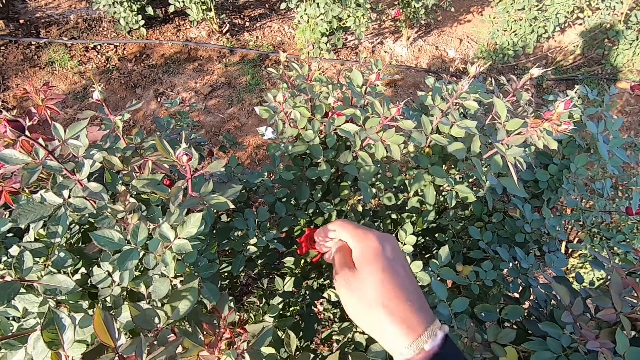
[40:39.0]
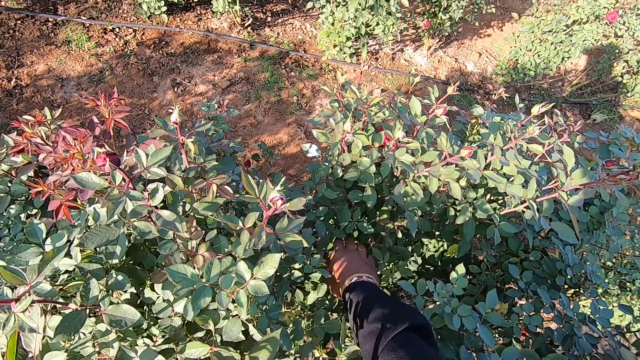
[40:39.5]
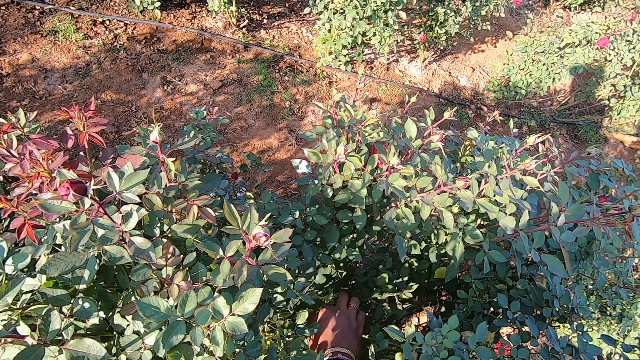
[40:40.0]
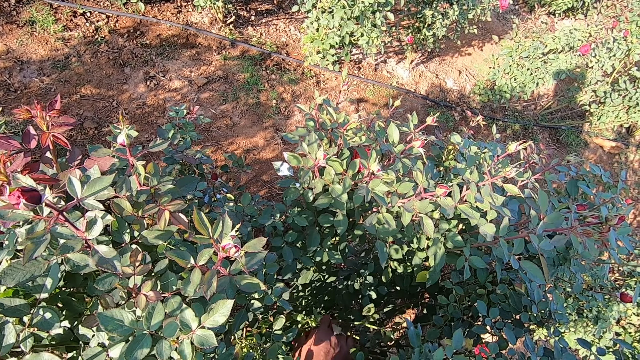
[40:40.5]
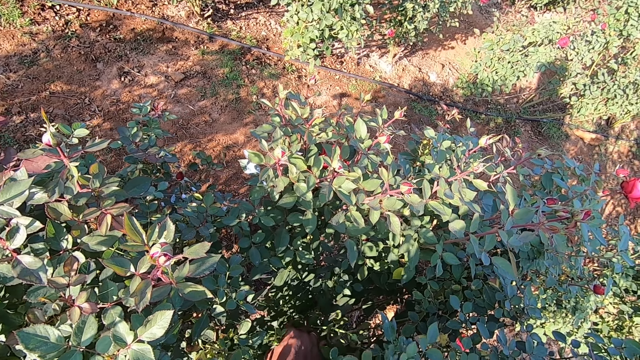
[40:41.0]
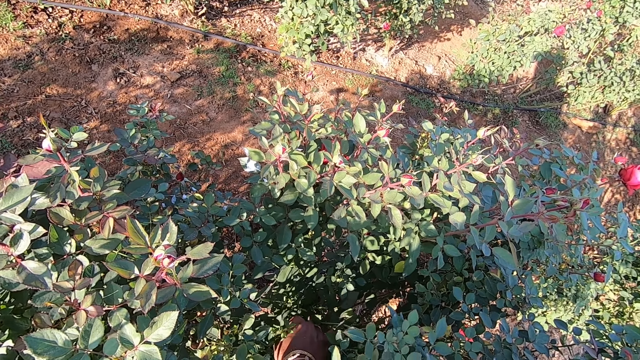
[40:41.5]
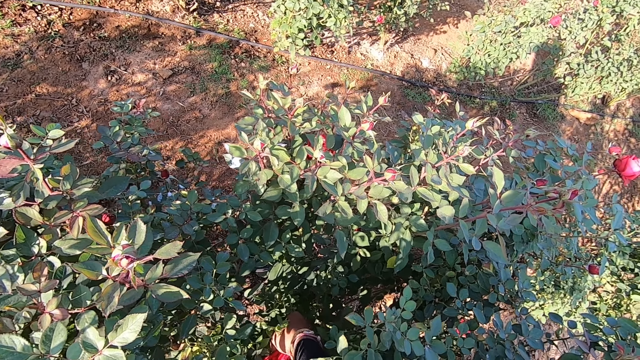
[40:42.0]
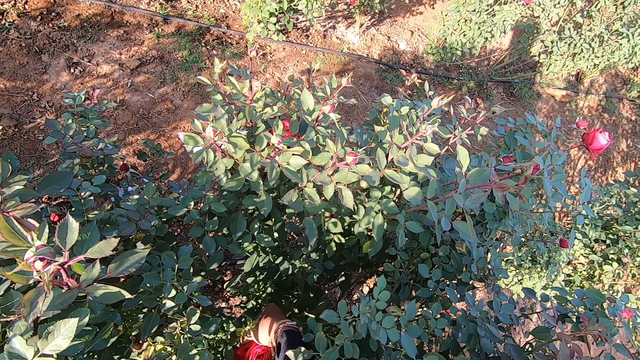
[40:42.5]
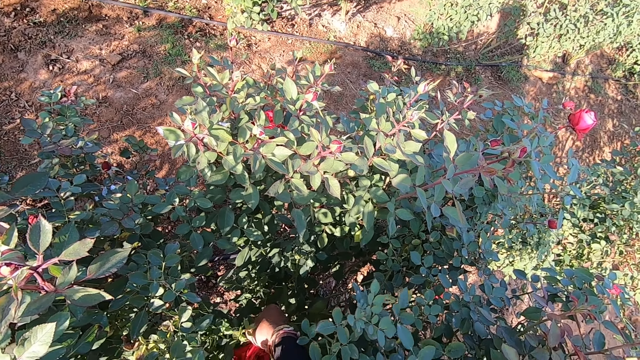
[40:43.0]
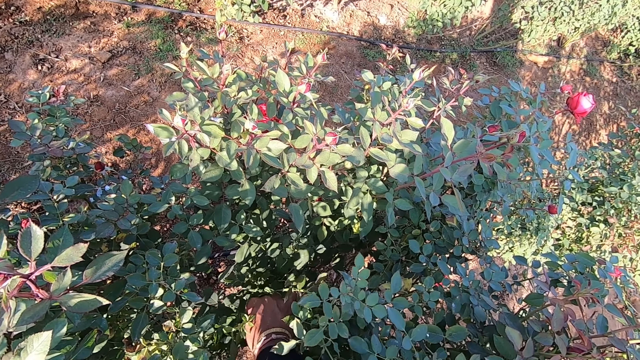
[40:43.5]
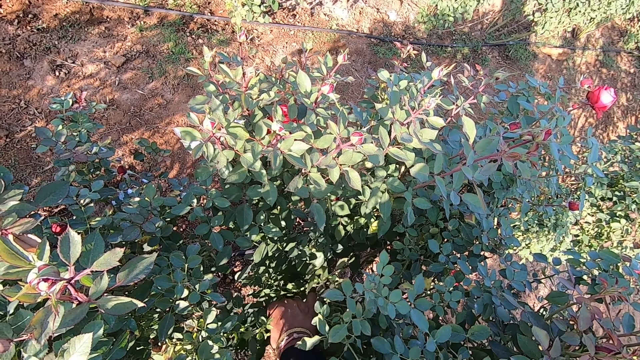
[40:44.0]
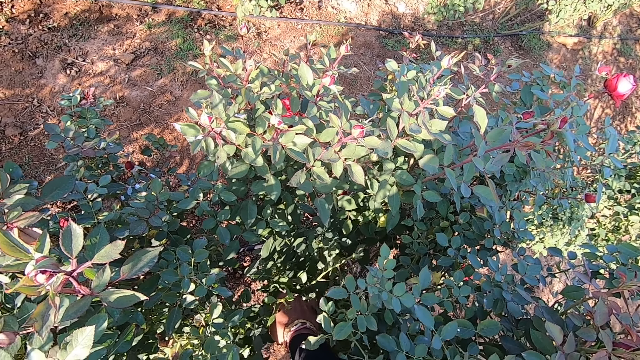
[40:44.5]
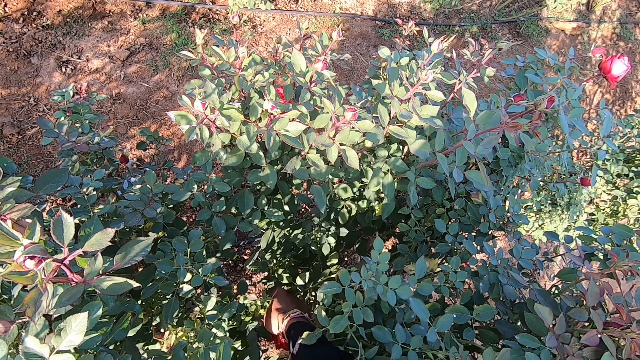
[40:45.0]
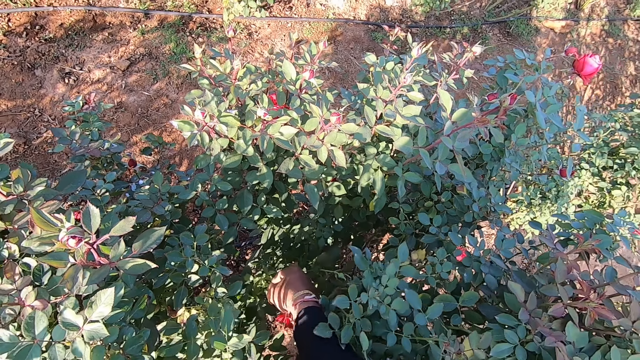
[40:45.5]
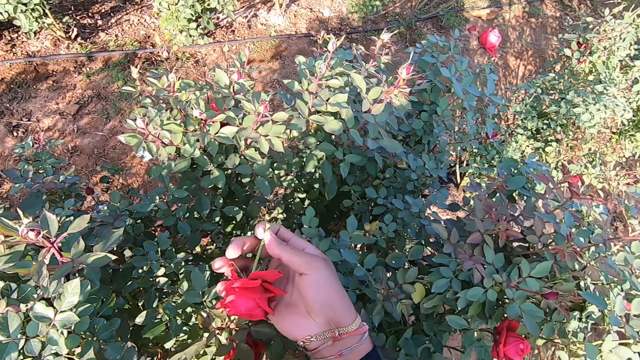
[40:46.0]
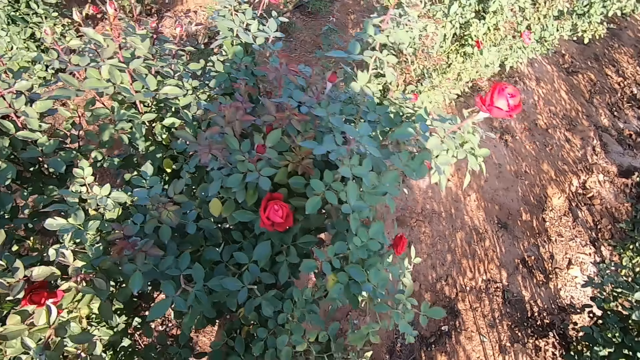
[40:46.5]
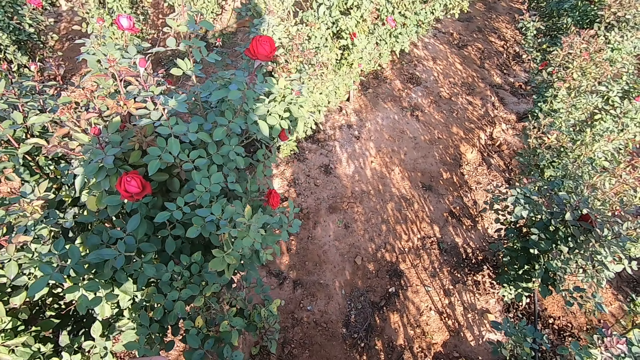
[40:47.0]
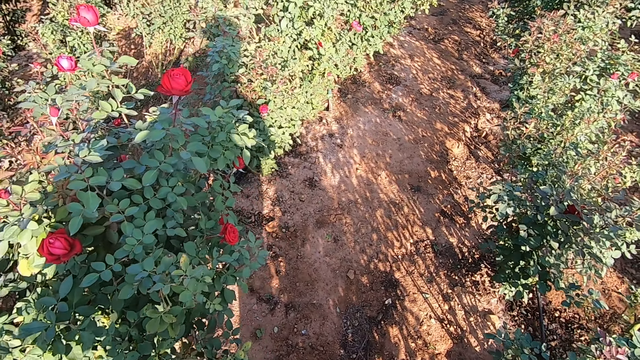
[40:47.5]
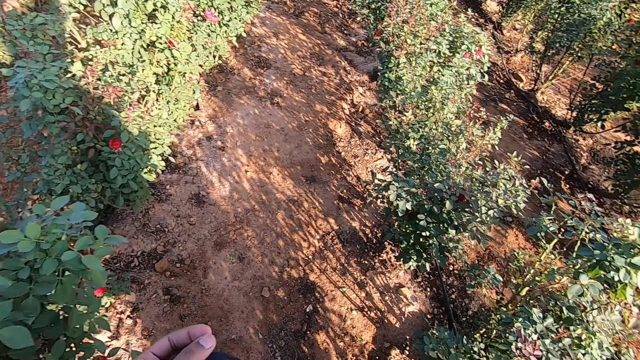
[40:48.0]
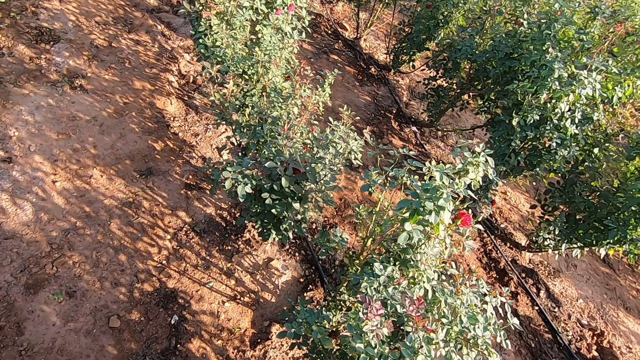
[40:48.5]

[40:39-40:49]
The camera wearer touches another flower. They place the flower in the scarf and move towards another bush.

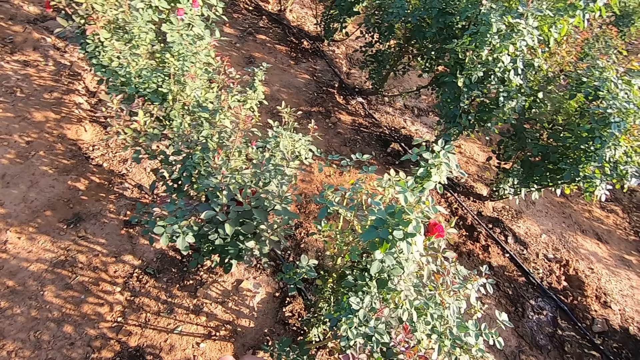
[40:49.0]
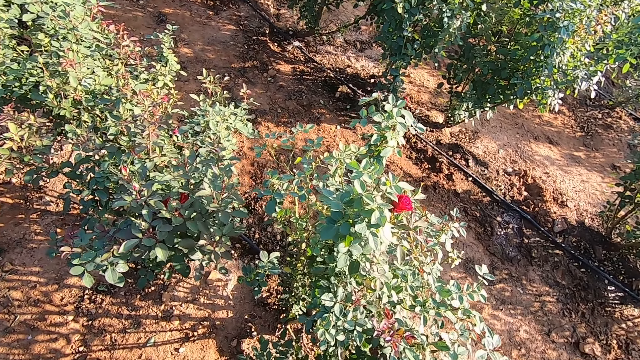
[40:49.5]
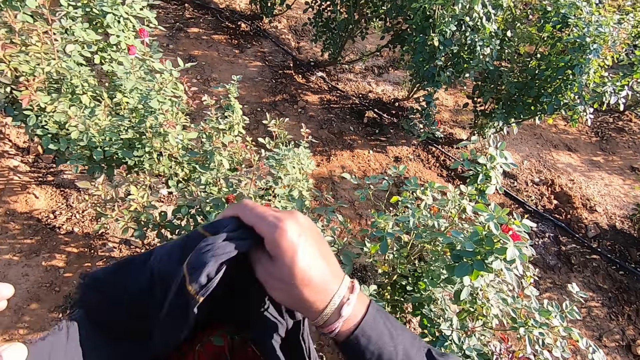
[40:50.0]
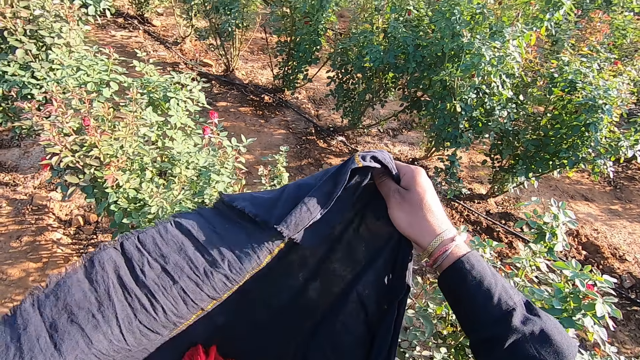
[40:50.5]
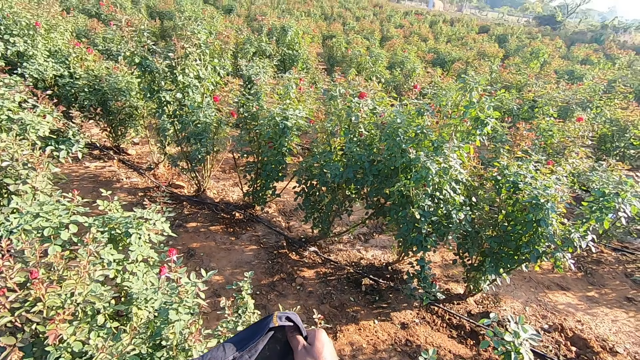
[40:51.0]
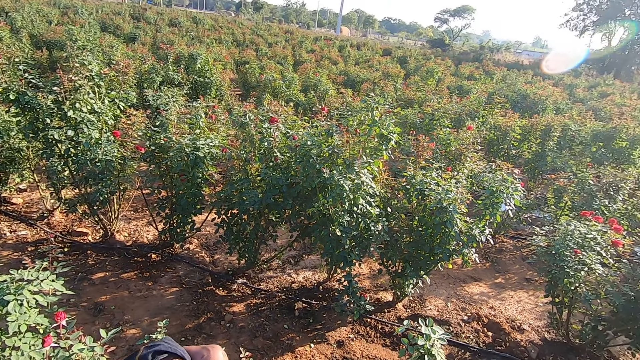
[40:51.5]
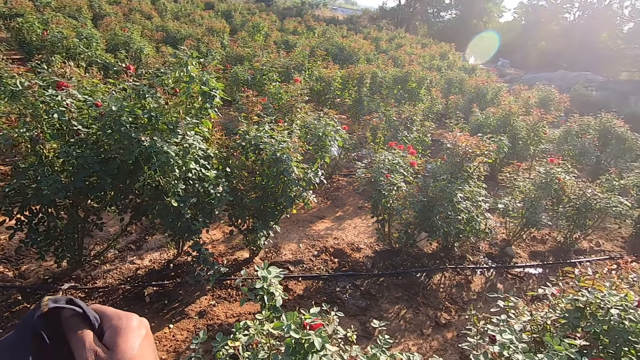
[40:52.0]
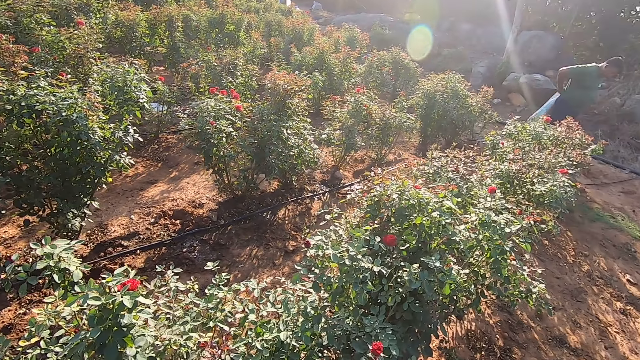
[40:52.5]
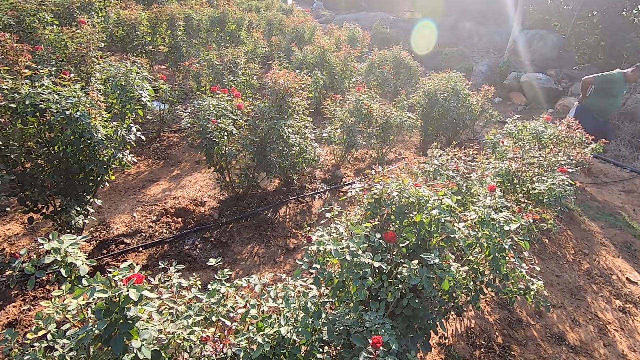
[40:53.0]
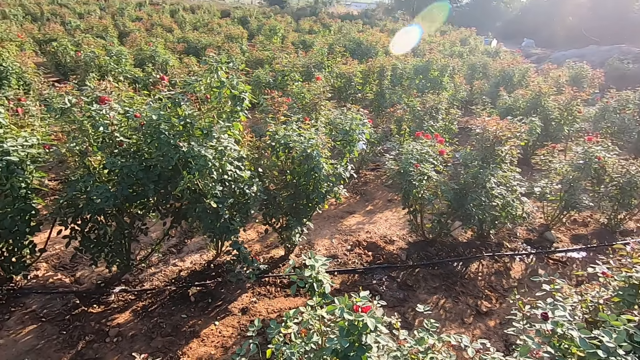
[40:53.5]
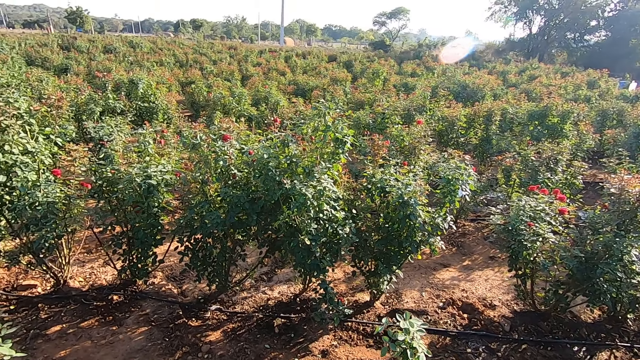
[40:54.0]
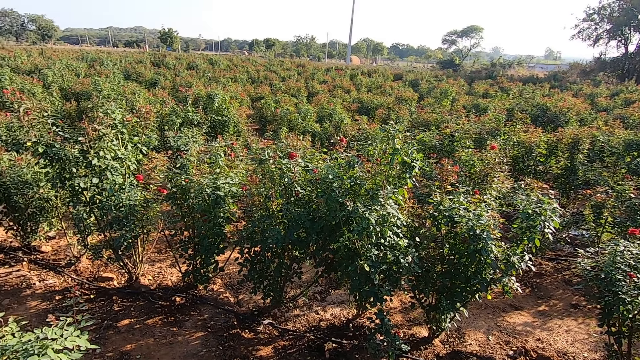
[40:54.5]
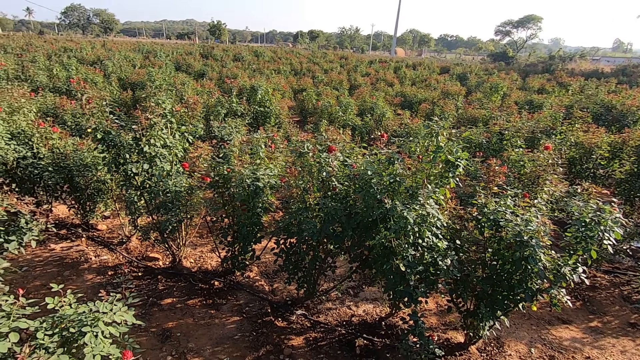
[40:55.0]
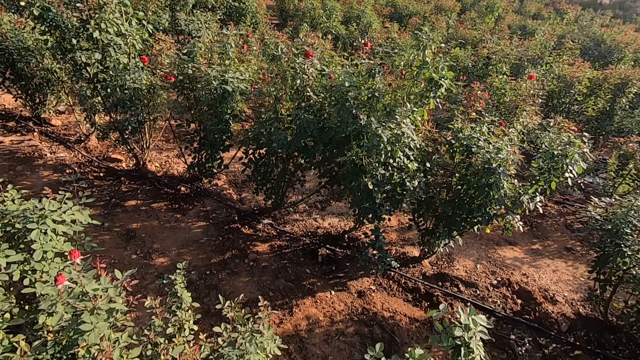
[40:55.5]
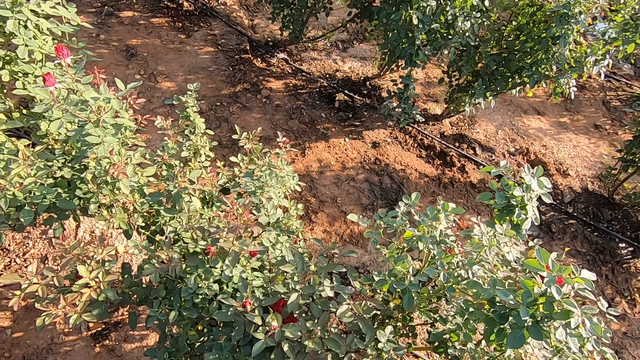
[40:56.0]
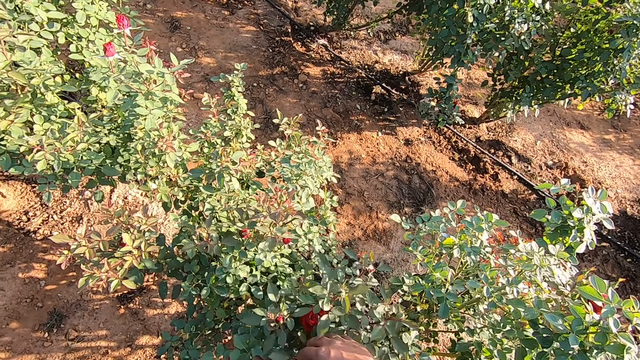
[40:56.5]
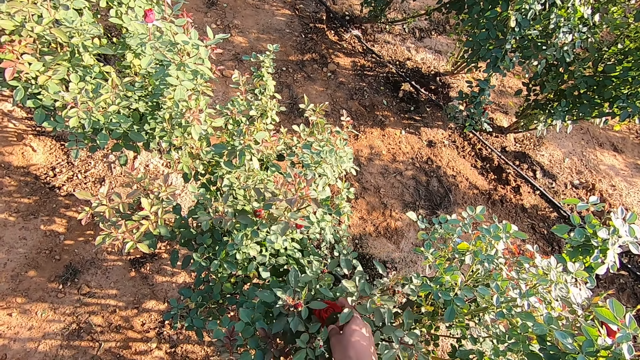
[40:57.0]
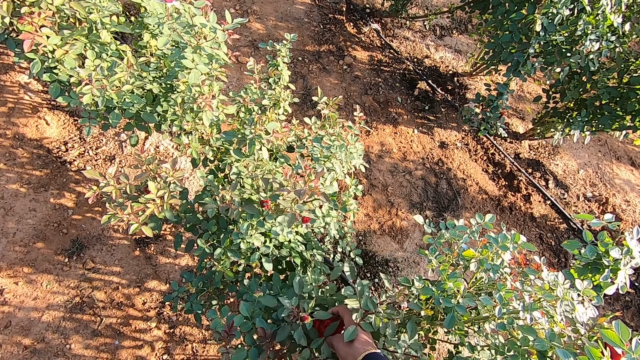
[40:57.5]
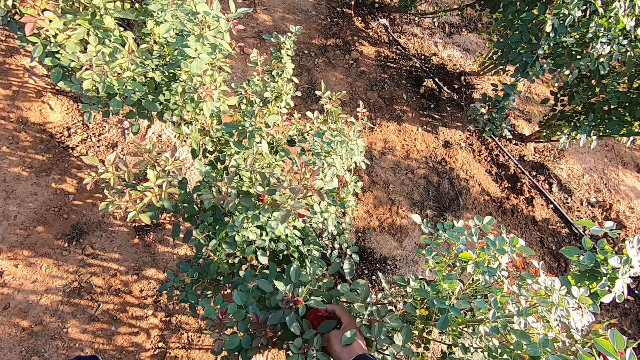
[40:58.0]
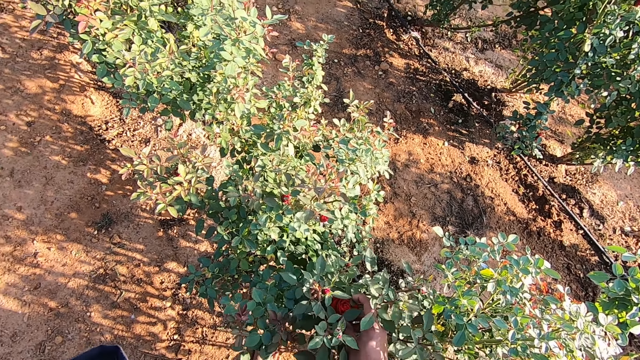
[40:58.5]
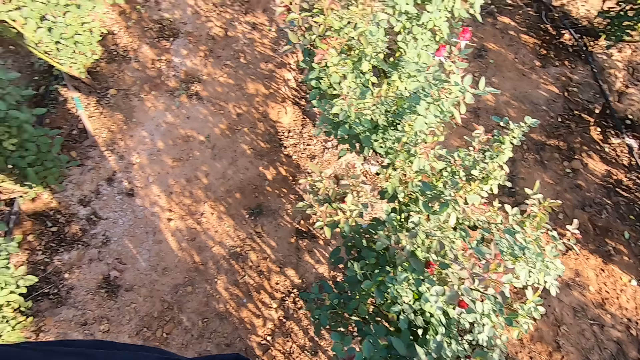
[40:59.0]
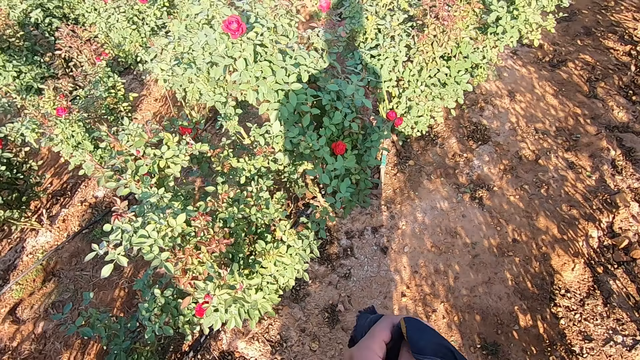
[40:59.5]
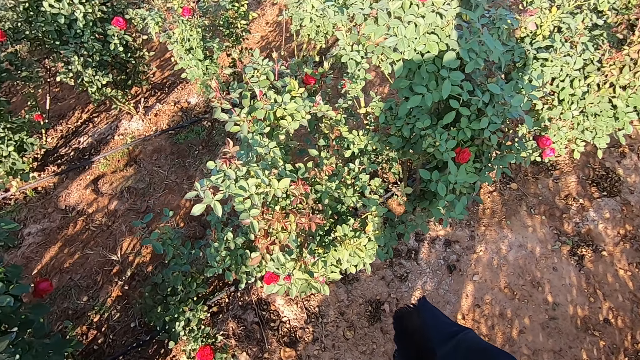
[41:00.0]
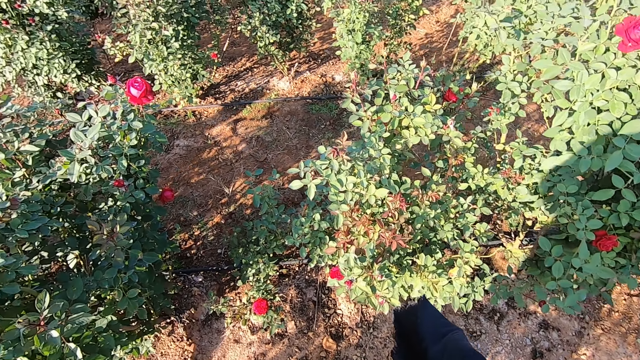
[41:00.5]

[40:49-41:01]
The camera wearer unfolds the fabric with both hands. He straightens the scarf. He converses with a man. The man moves towards another bush. The man talks to the camera wearer. The camera wearer inspects the bush. He pulls a rose flower on the plantation with his right hand. He moves towards another bush.
